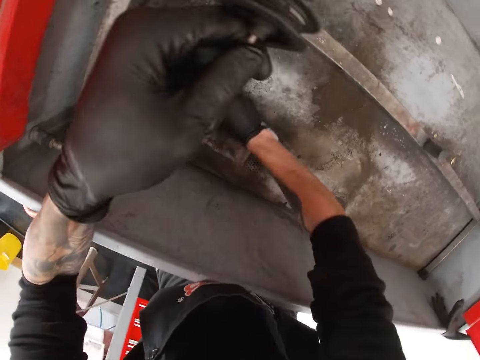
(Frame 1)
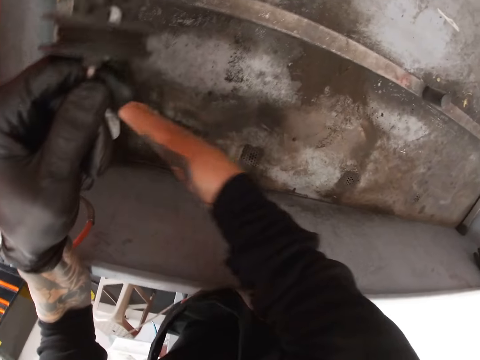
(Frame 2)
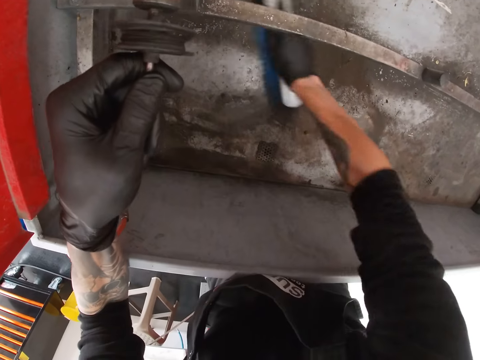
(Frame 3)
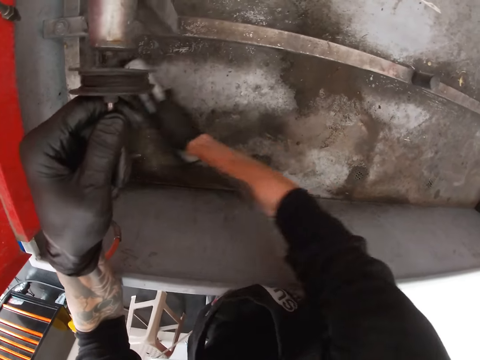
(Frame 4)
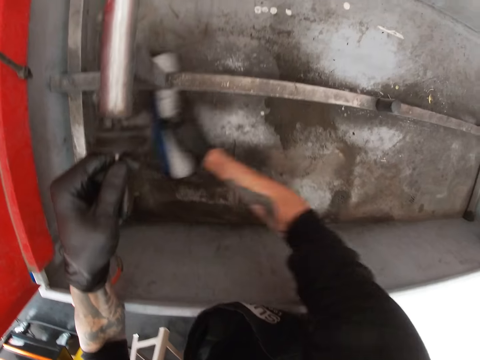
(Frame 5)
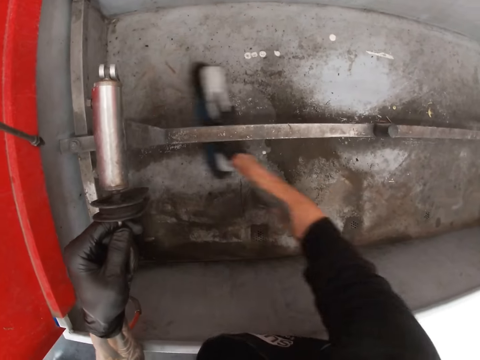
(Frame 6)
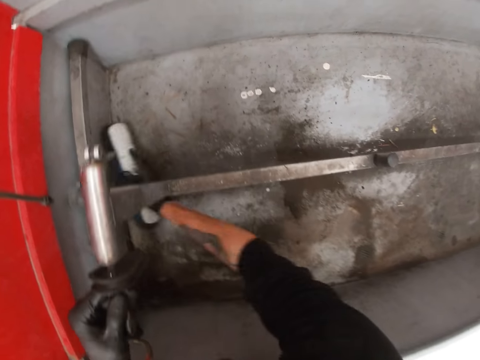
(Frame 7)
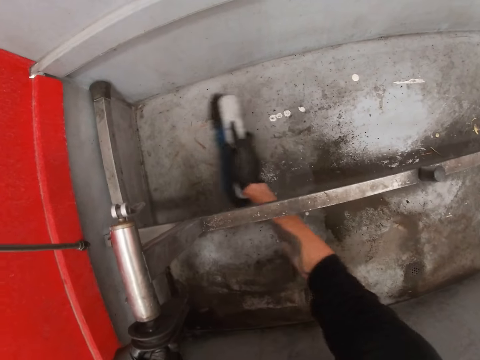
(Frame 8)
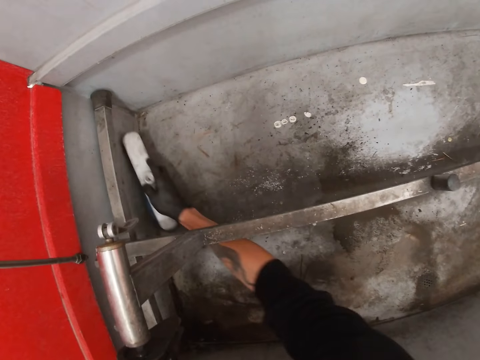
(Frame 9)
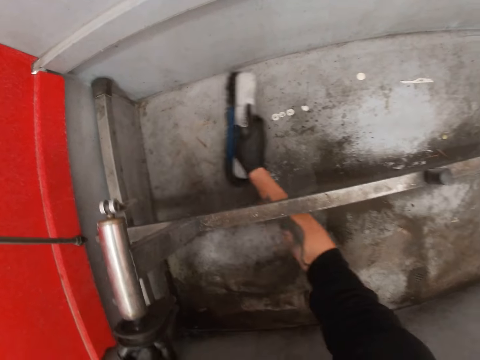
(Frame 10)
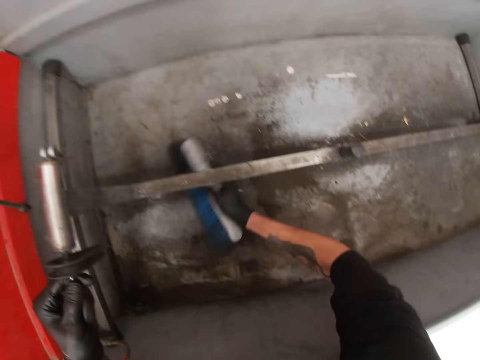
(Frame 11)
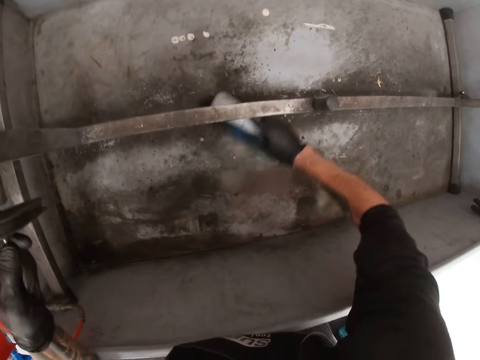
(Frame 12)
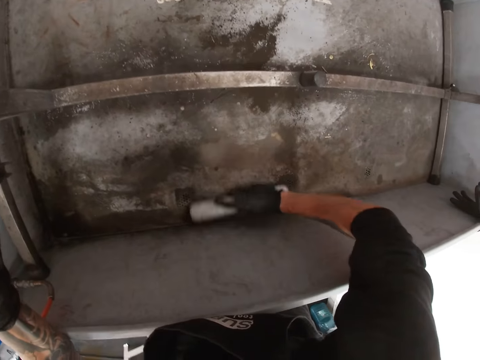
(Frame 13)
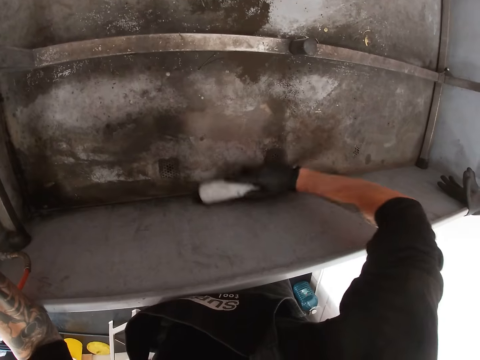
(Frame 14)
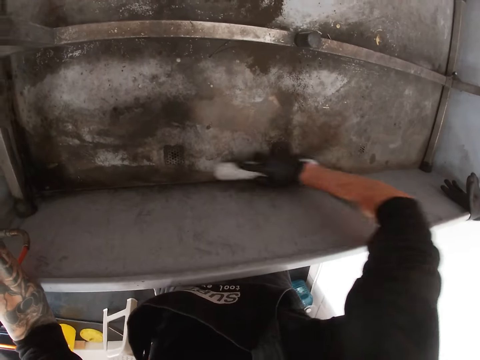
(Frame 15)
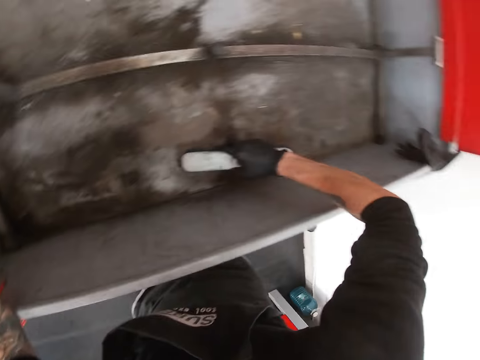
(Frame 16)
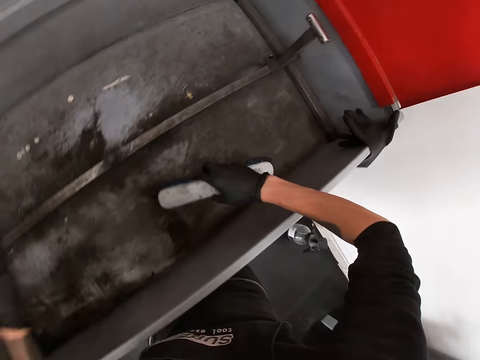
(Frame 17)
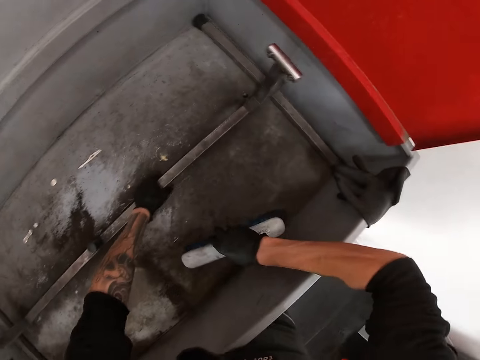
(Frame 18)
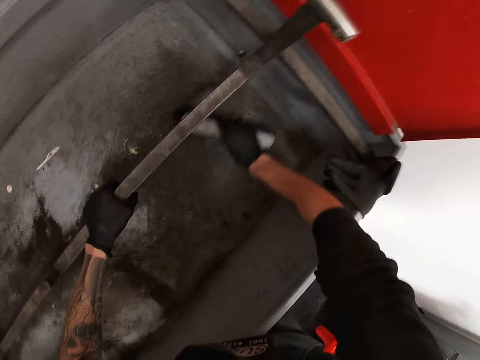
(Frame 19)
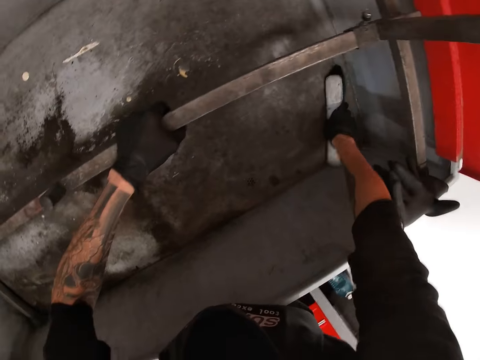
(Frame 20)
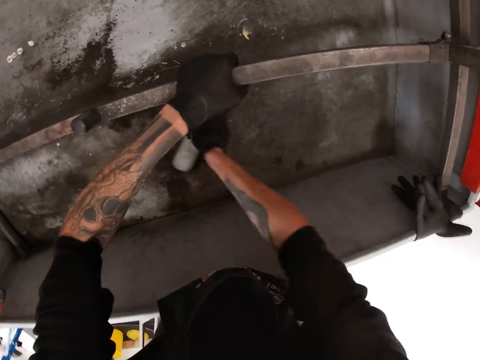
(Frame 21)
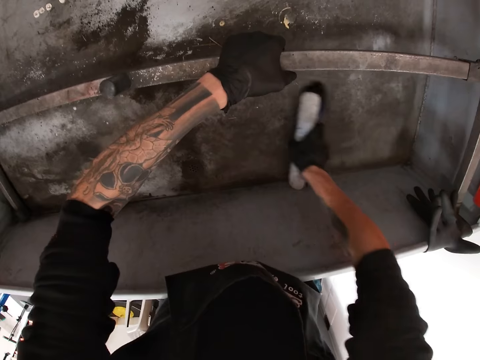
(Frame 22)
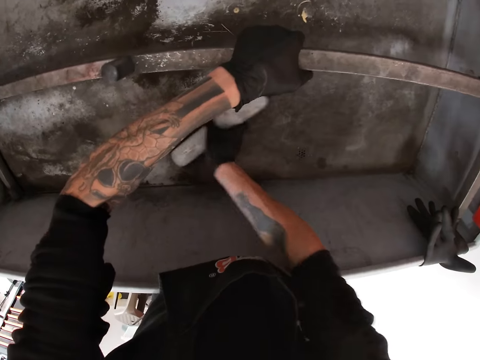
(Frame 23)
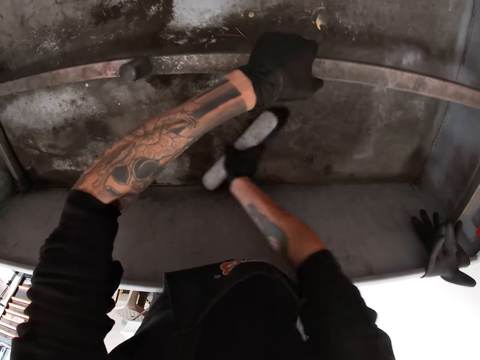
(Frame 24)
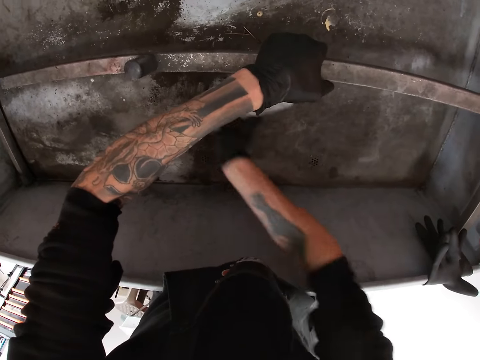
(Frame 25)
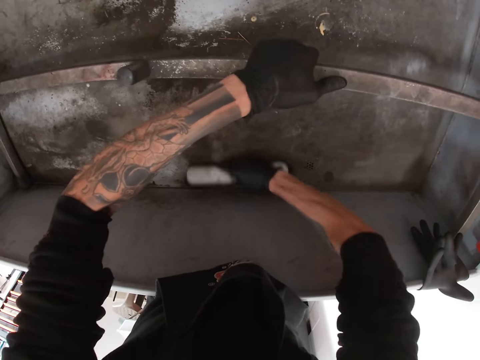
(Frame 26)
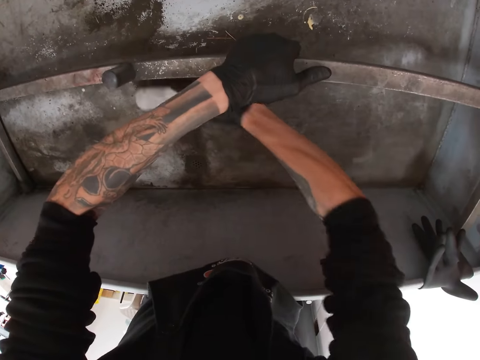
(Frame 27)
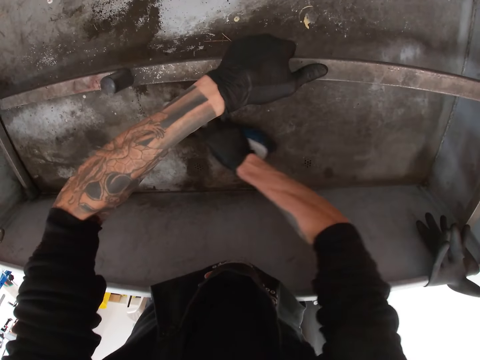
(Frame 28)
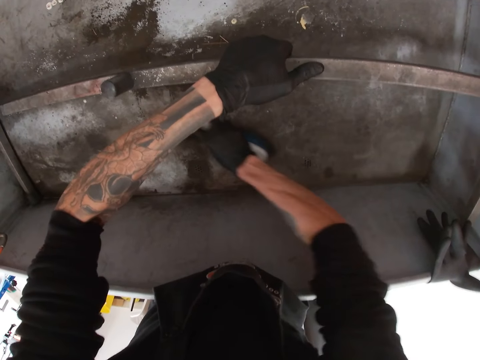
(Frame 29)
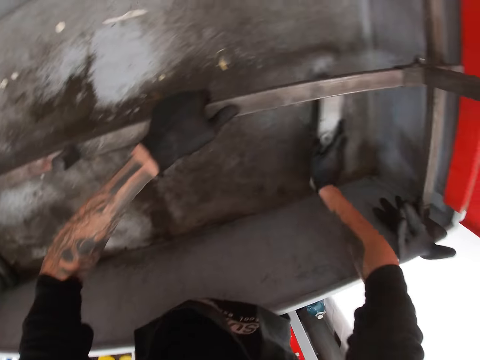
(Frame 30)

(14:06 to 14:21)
The camera wearer drops the piece of metal in the bicycle wash machine with his left hand. He lifts the piece of metal in the bicycle wash machine with his left hand.

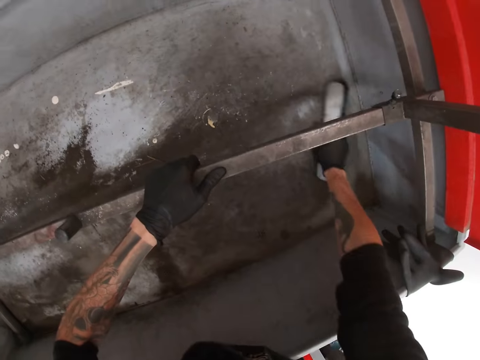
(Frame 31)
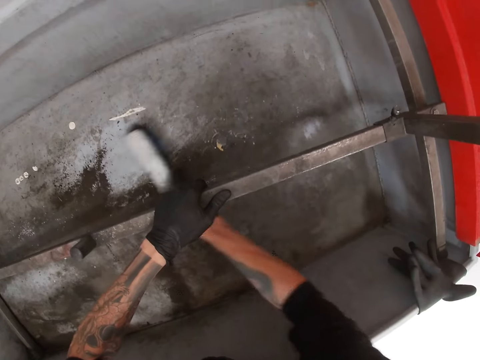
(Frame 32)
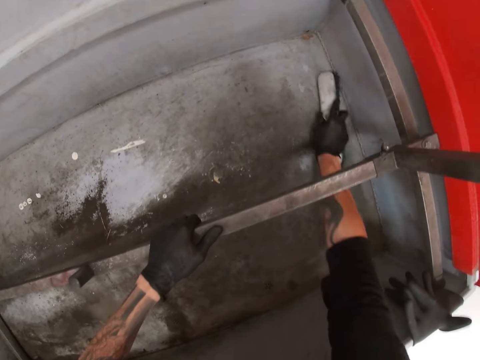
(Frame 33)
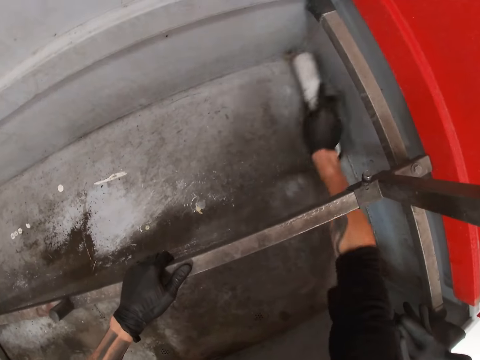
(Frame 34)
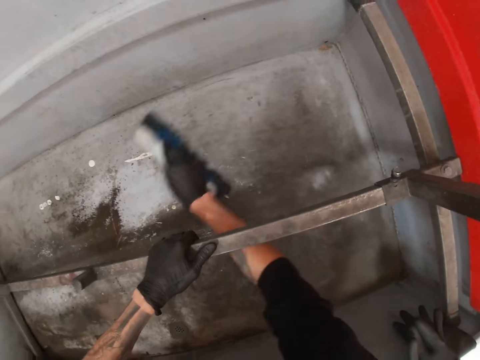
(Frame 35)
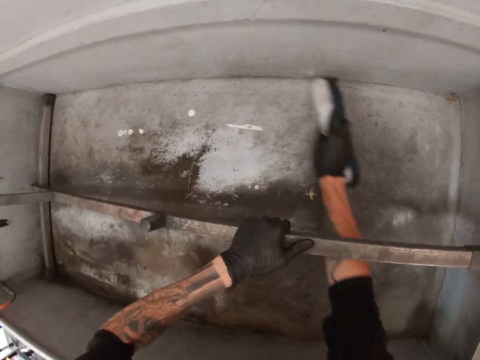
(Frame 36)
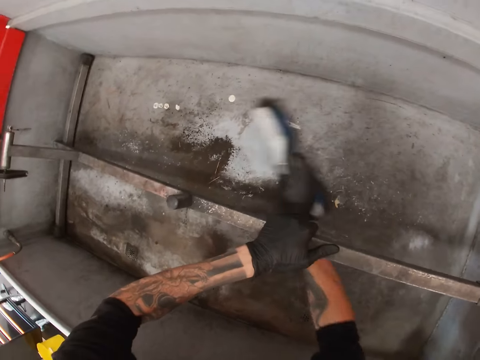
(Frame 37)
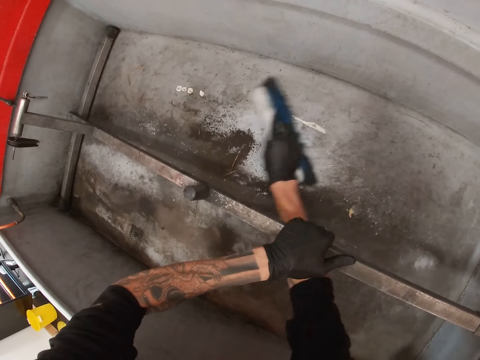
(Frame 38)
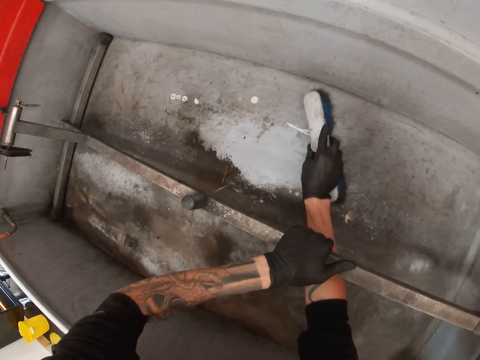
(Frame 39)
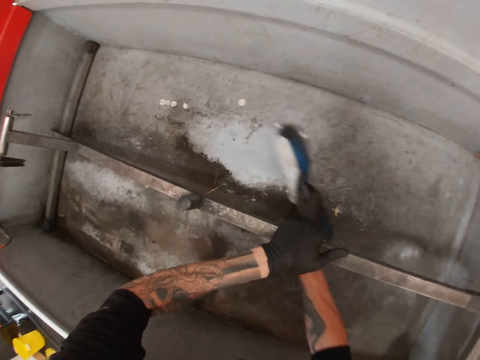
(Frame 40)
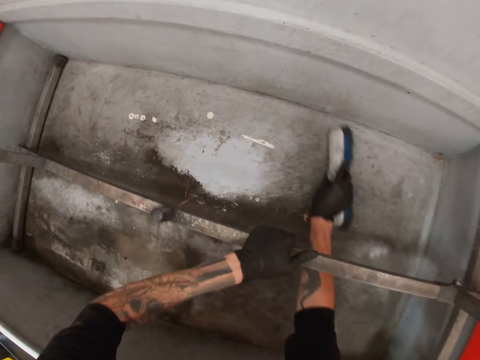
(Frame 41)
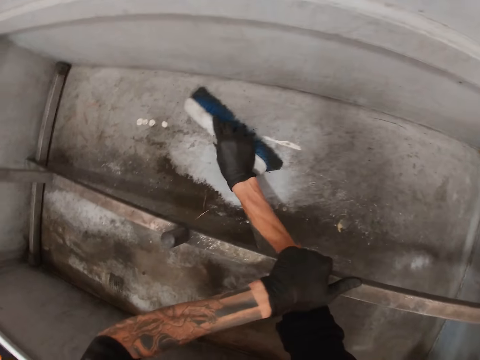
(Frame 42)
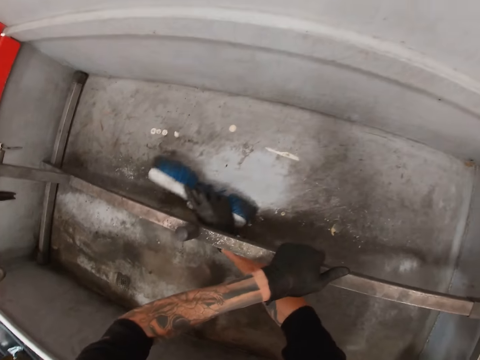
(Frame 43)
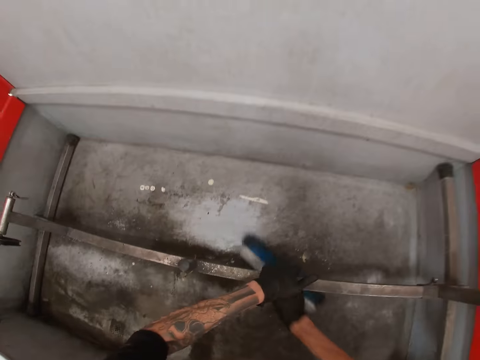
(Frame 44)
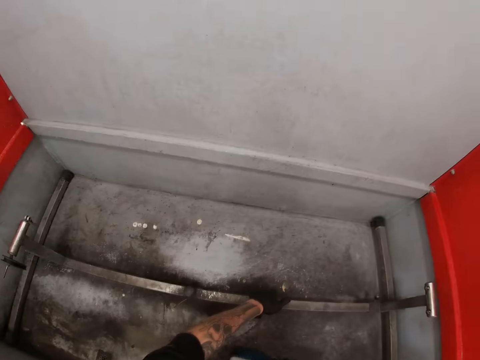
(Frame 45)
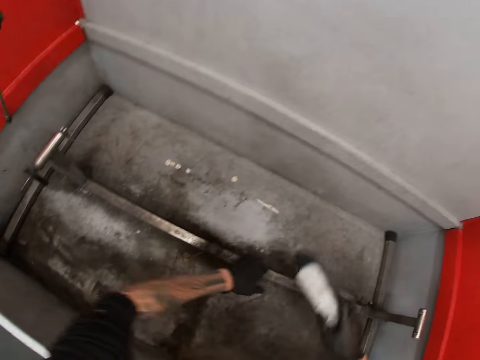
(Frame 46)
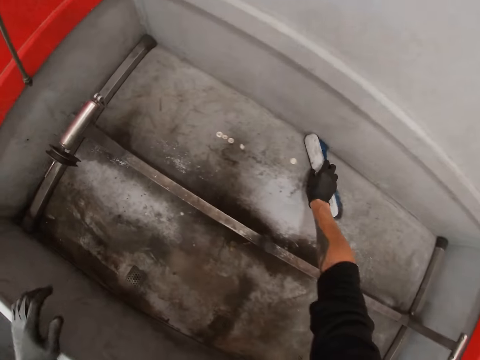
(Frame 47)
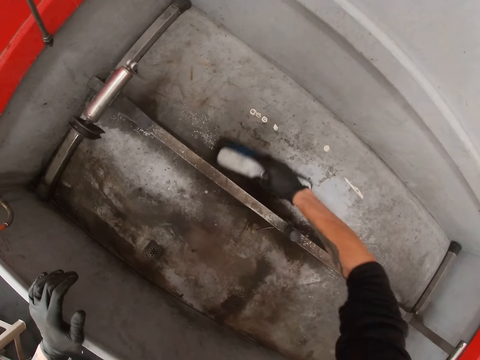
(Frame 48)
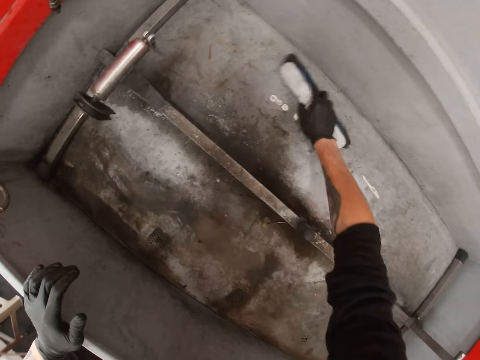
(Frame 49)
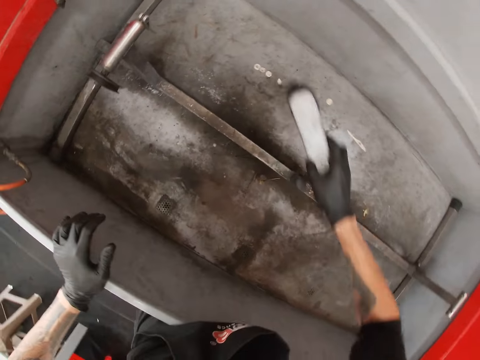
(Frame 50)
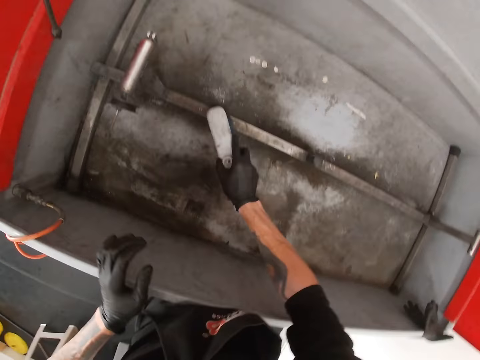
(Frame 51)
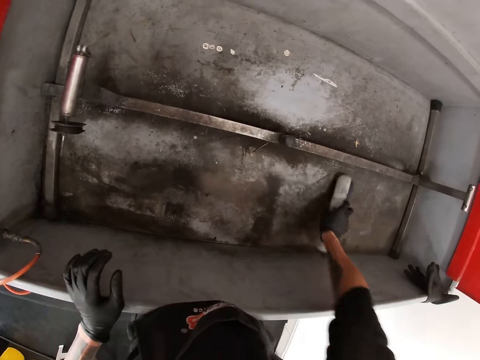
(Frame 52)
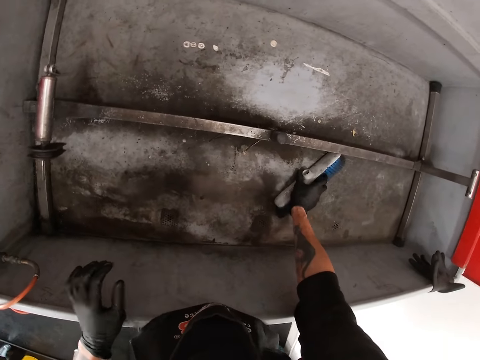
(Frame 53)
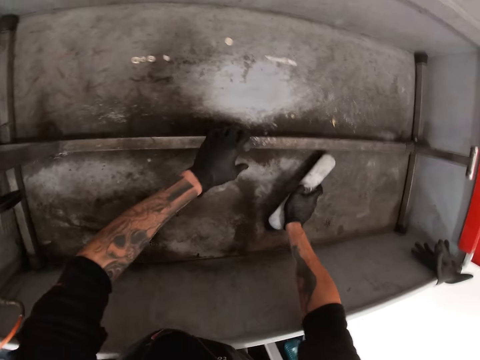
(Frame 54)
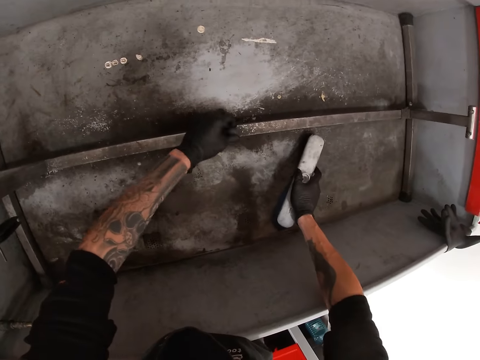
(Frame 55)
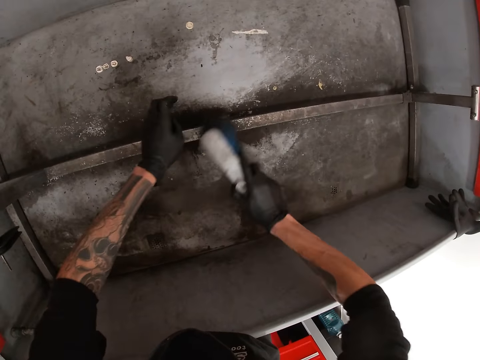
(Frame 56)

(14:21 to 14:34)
The camera wearer drops the piece of metal or metal rod in the bicycle wash machine with his left hand. He places his left hand on the bicycle wash machine. He cleans the metal box. He touches the metal rod. He dusts the piece of metal in the bicycle wash machine with his left hand.
